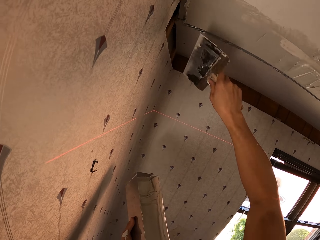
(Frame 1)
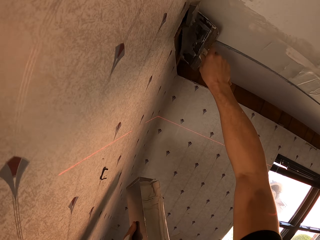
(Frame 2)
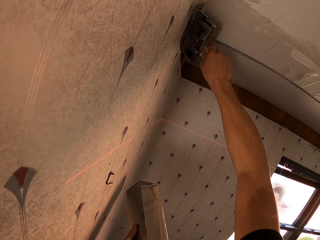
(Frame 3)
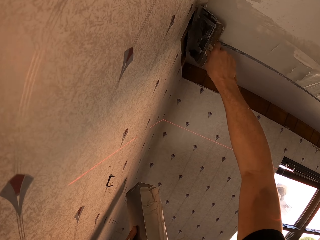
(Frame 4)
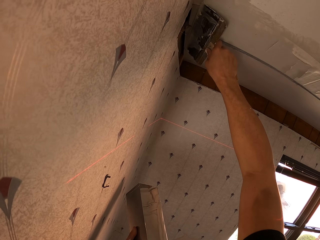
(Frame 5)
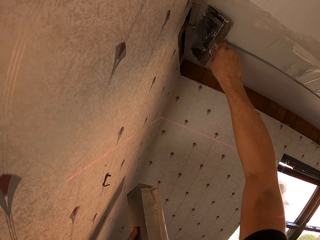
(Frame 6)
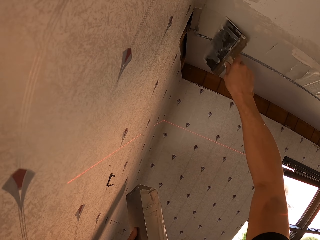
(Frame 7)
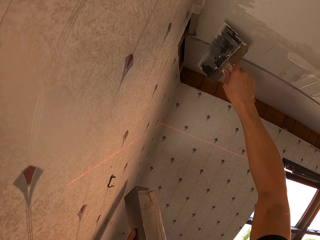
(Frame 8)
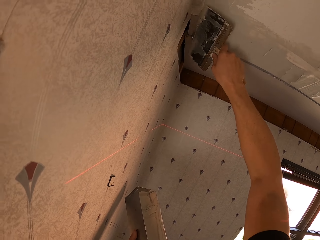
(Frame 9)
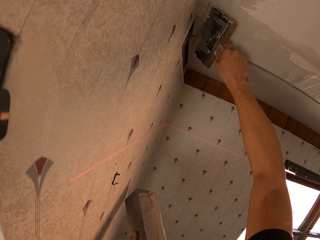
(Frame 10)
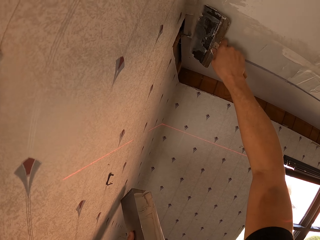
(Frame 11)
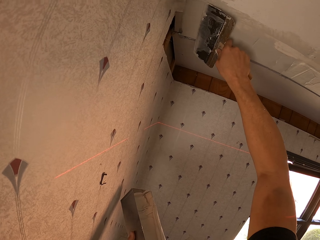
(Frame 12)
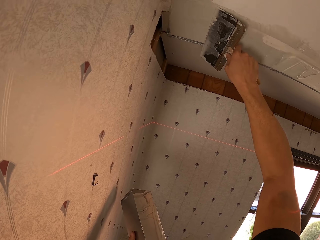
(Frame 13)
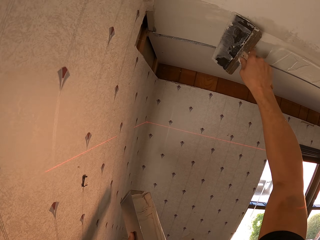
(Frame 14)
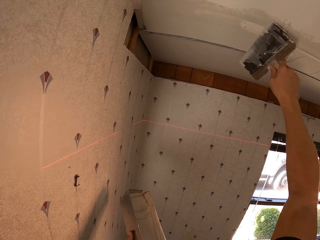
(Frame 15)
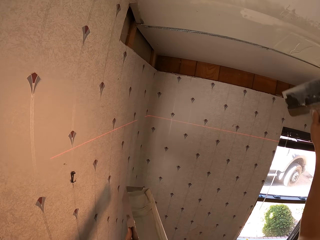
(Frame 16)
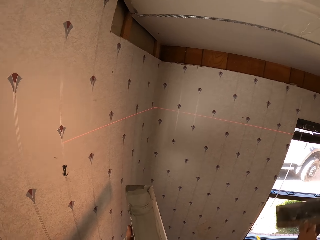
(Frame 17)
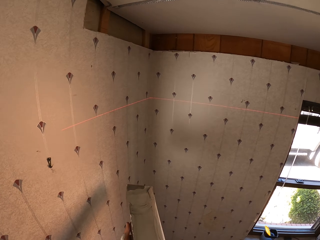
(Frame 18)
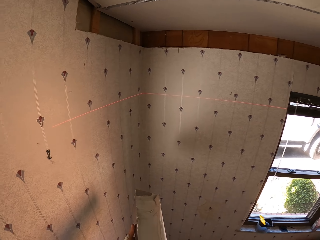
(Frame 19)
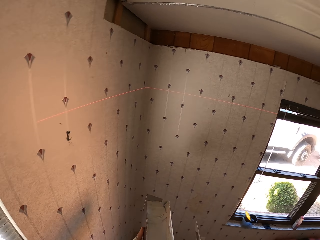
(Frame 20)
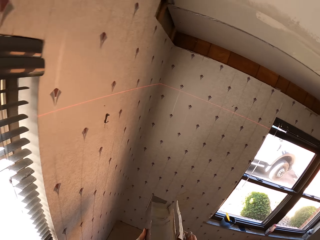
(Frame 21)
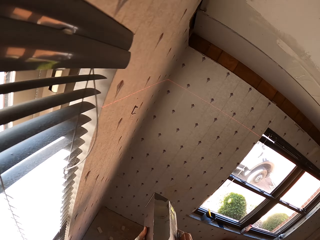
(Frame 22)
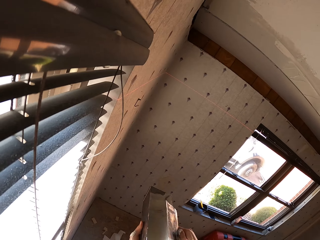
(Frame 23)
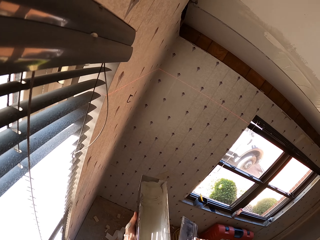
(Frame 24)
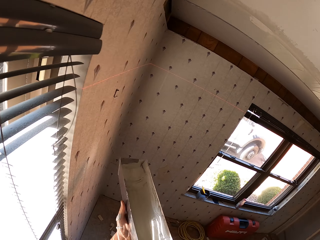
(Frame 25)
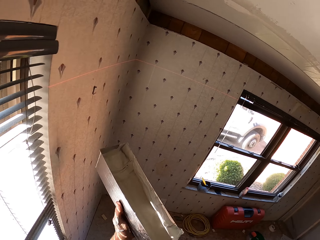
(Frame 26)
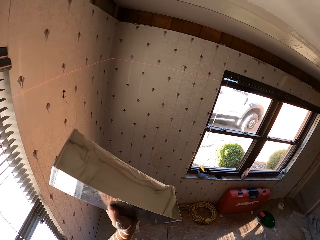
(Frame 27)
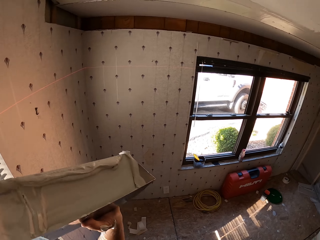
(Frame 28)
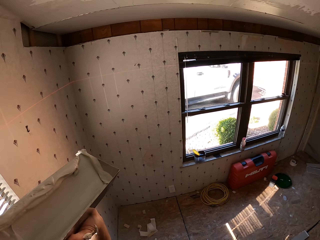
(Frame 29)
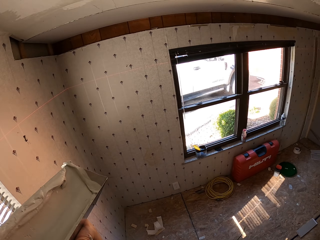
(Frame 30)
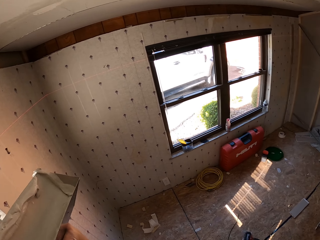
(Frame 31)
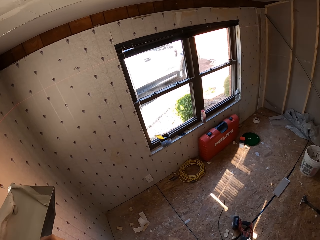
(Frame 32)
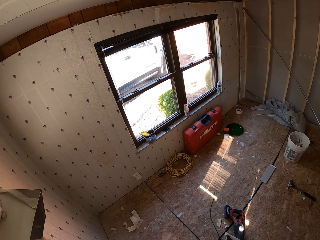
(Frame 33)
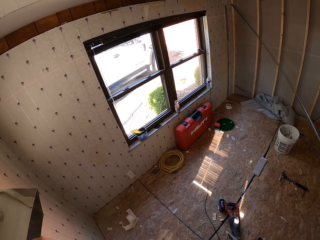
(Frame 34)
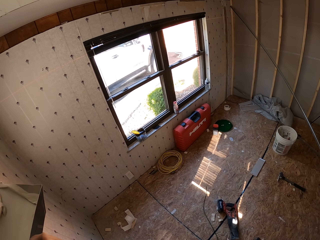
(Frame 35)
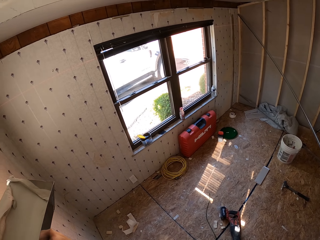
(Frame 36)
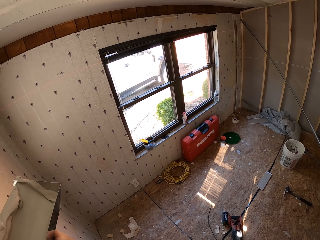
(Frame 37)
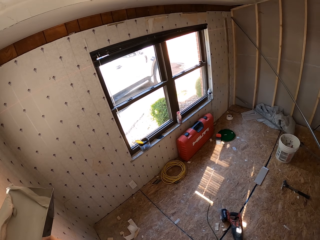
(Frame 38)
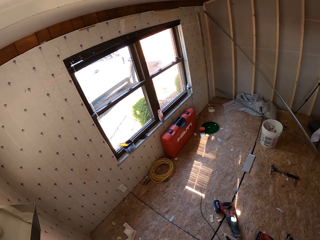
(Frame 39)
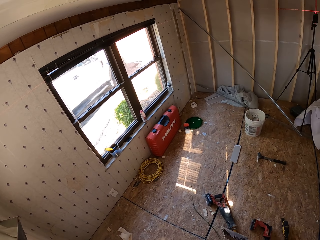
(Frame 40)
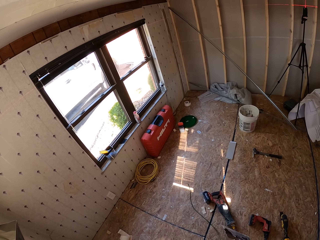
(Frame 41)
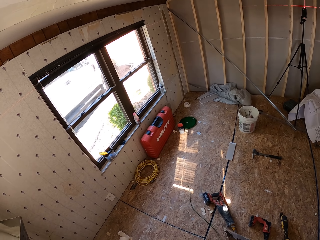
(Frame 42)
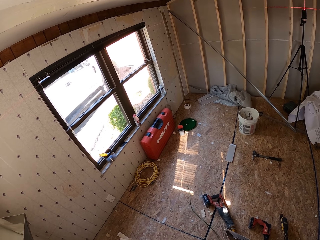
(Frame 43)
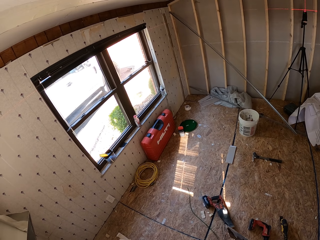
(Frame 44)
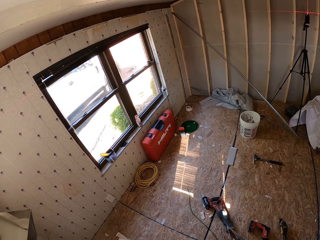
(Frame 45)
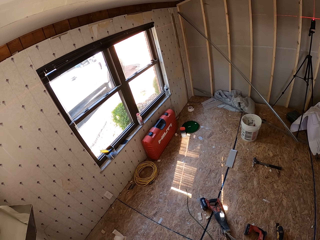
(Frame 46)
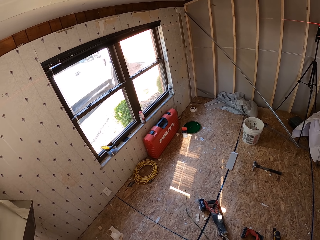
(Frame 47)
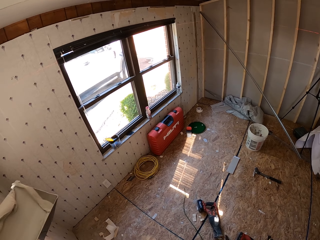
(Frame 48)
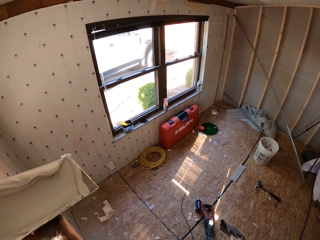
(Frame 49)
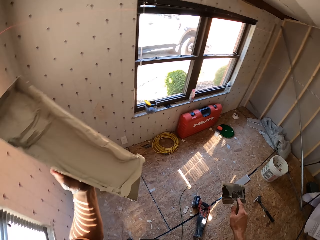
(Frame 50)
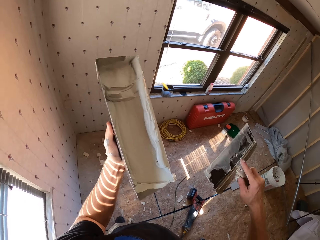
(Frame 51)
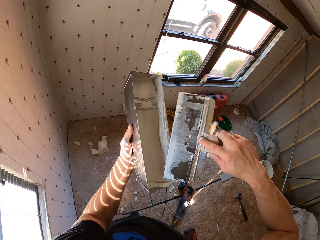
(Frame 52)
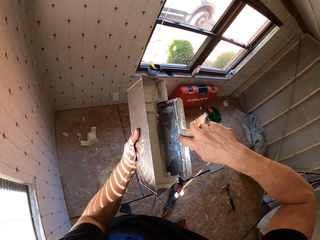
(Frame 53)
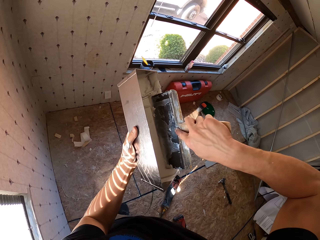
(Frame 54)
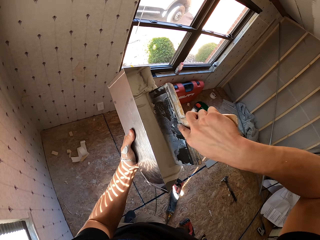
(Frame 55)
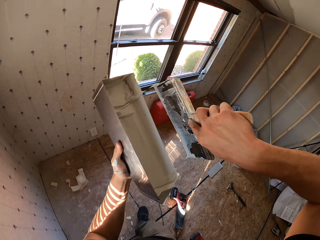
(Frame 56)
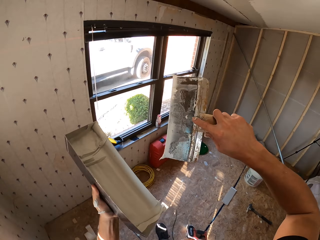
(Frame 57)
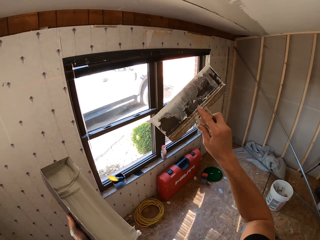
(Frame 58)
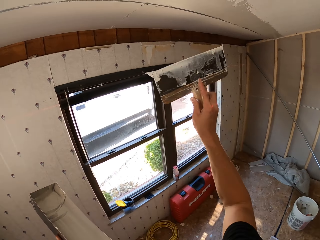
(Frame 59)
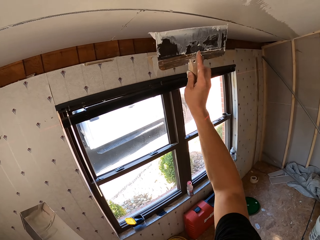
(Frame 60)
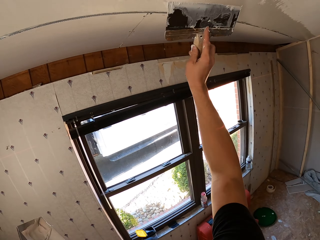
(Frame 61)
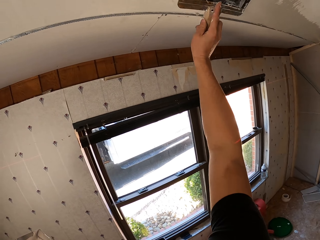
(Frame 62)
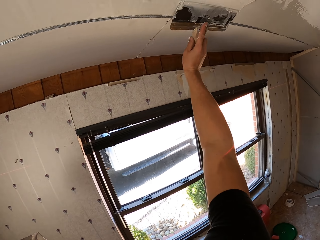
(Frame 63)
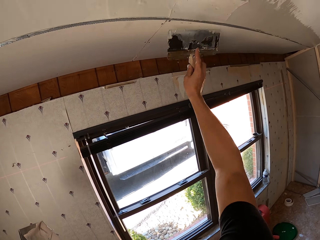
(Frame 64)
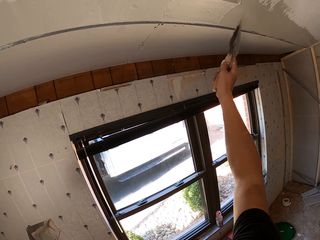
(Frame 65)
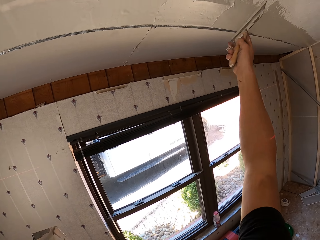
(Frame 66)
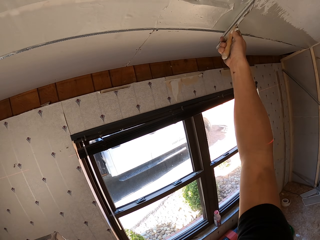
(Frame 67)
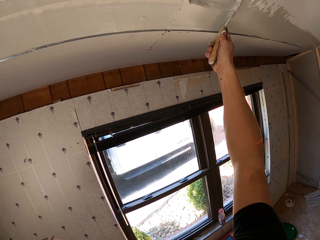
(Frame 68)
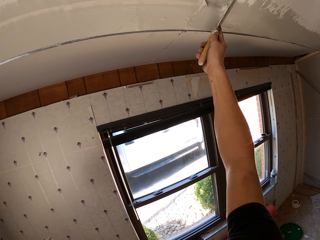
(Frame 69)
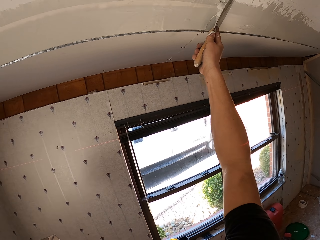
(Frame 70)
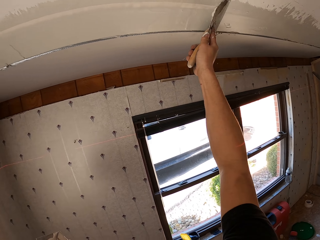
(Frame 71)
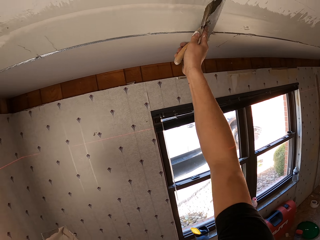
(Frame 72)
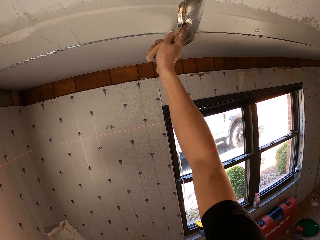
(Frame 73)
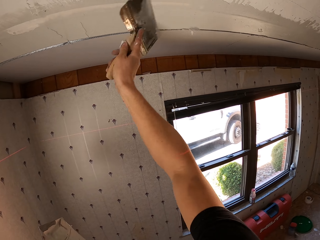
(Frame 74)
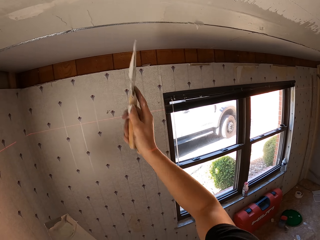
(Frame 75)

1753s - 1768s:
The camera wearer wipes the paint on the paint container. They paint on the ceiling board. They wipe the paint on the paint container. They look at the ceiling board. They scoop the paint from the container. They paint on the ceiling board.

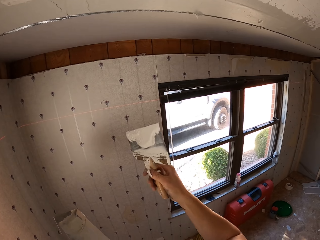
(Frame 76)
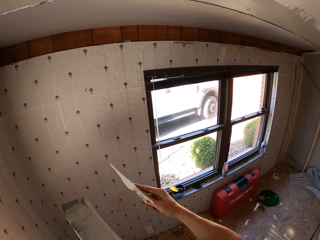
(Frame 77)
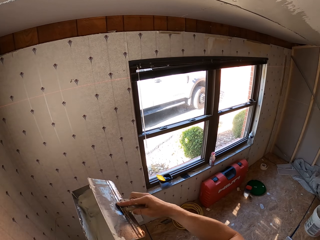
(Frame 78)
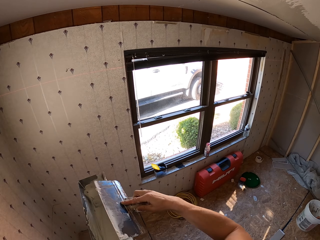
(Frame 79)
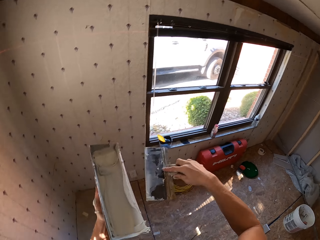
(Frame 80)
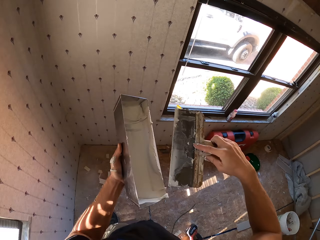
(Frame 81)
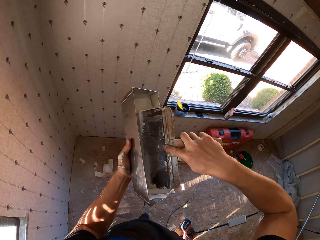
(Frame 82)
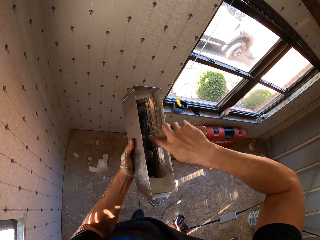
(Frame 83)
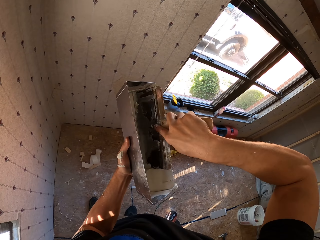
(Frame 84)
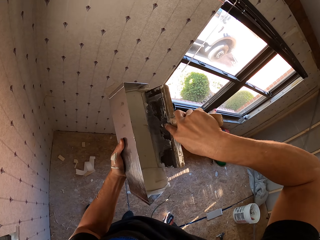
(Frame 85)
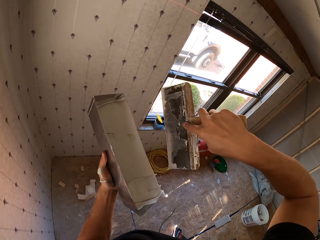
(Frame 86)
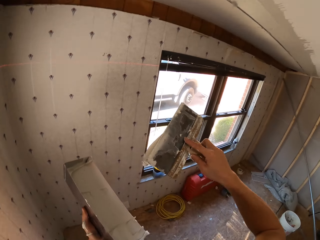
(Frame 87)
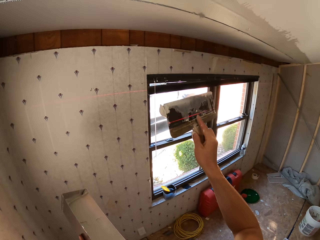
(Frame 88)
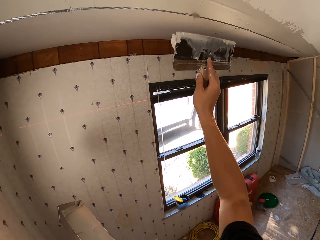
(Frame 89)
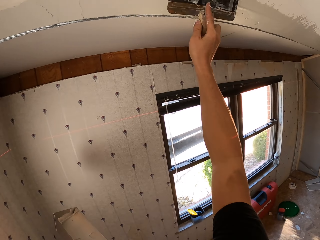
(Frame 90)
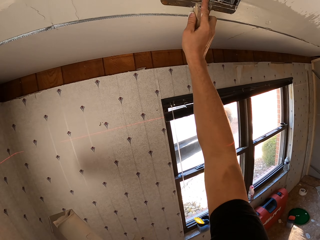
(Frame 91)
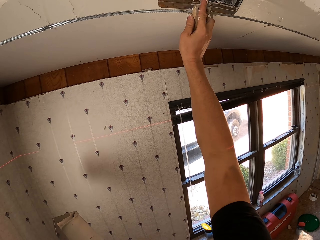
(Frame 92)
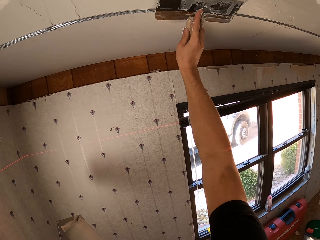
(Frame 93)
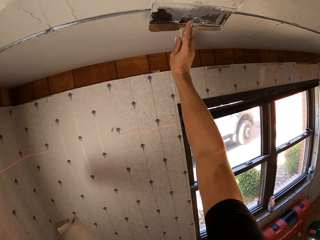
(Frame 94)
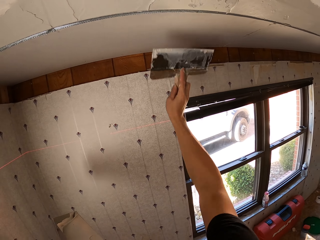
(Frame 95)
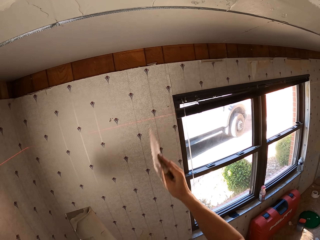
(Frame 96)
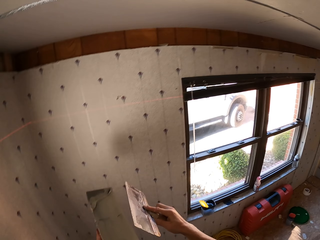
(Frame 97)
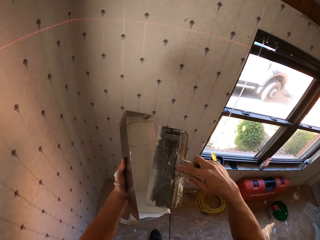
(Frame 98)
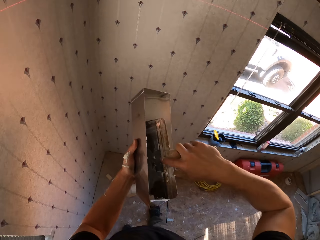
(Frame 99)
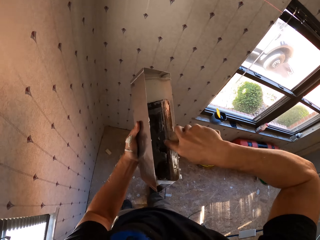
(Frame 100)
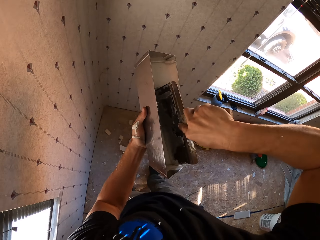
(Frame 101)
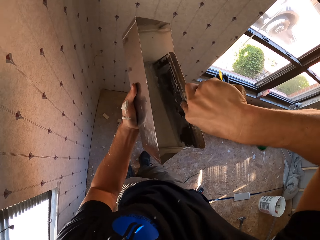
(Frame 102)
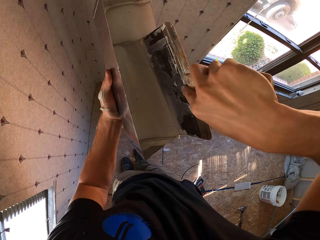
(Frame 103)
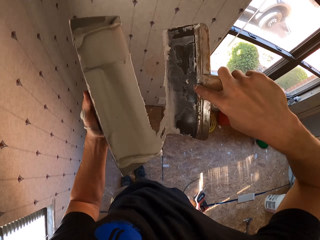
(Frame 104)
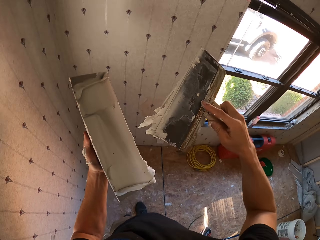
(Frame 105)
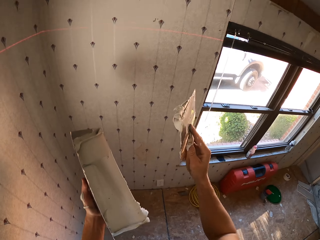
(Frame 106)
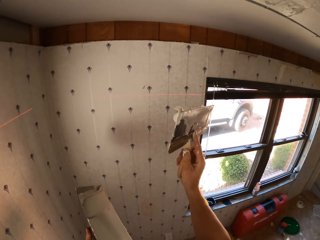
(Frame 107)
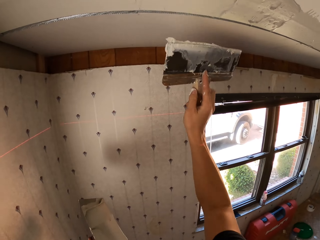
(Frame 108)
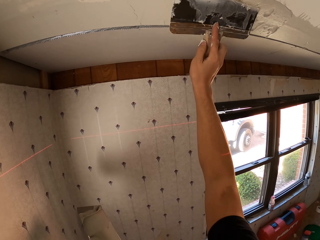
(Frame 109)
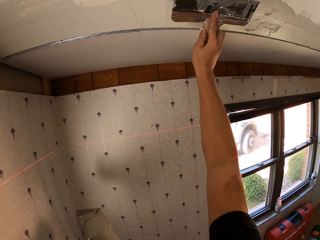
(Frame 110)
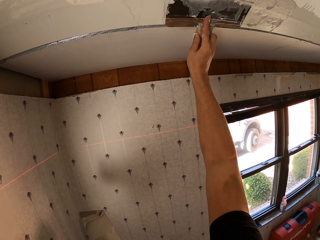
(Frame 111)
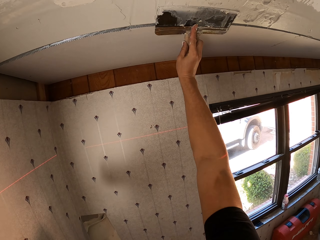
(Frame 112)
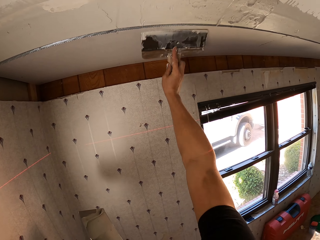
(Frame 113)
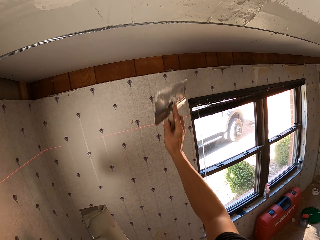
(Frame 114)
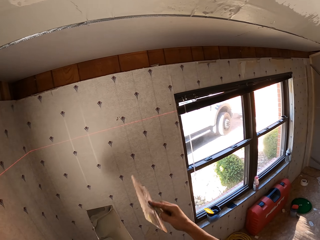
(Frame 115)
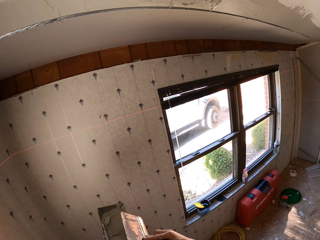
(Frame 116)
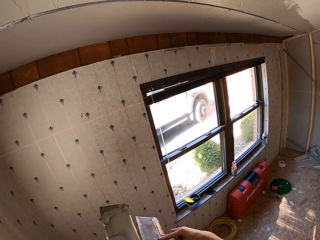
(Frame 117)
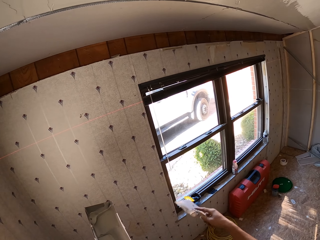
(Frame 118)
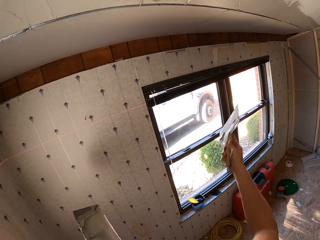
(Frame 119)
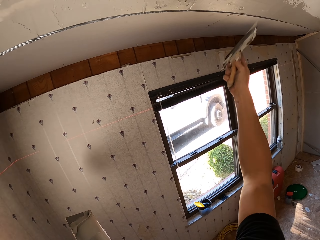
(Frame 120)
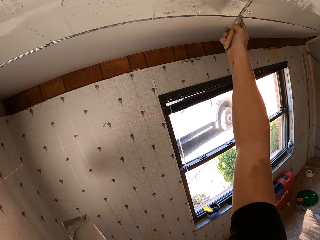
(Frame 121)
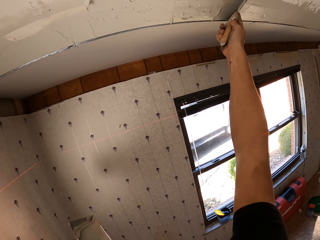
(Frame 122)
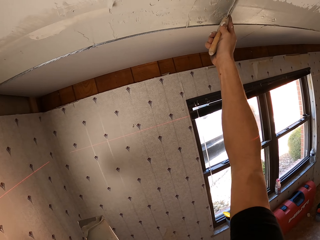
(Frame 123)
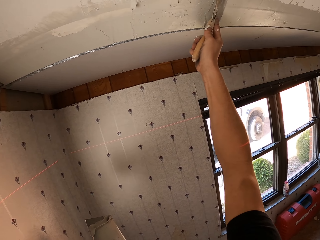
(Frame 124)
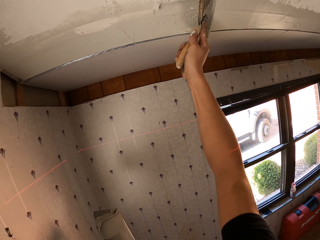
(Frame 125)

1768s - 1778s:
The camera wearer wipes the paint on the paint container. They scoop the paint from the container. They paint on the ceiling board. They scoop the paint from the container. They paint on the ceiling board. They wipe the paint on the paint container. They paint on the ceiling board.
